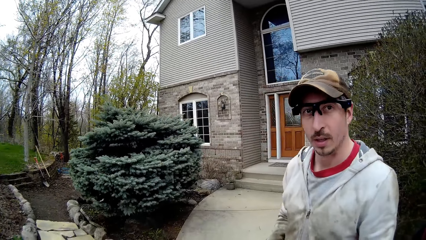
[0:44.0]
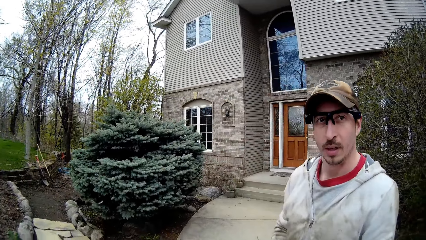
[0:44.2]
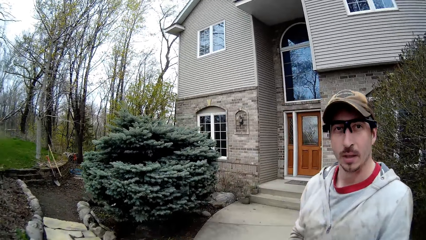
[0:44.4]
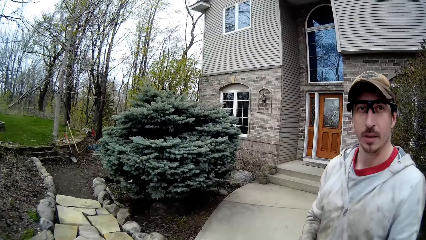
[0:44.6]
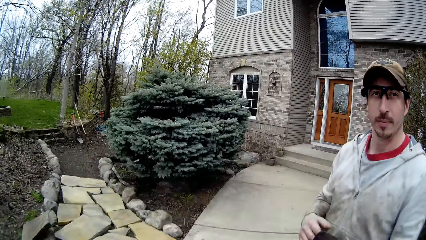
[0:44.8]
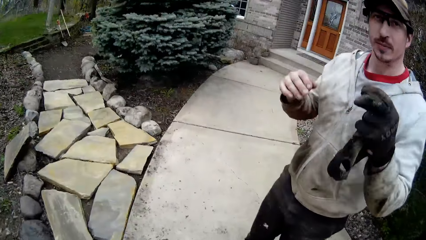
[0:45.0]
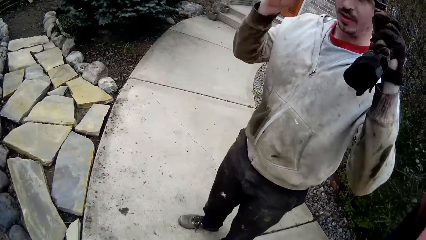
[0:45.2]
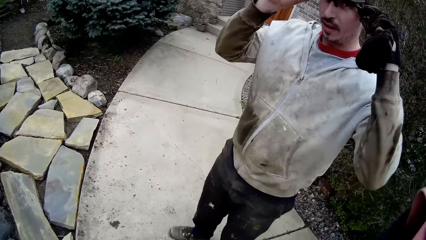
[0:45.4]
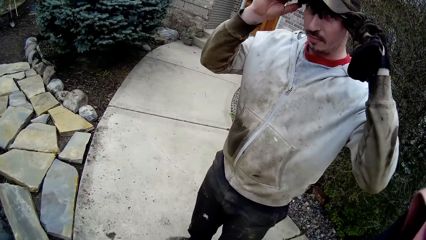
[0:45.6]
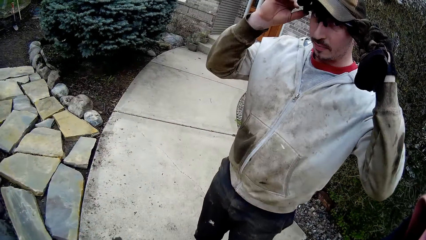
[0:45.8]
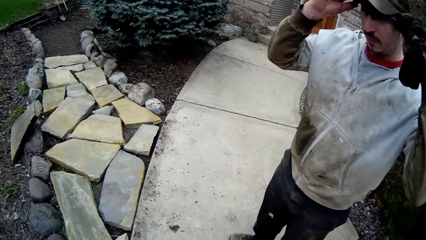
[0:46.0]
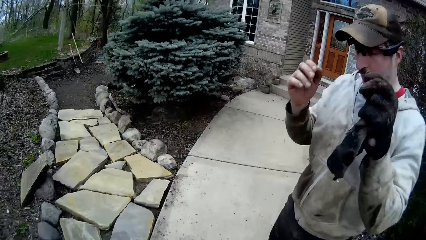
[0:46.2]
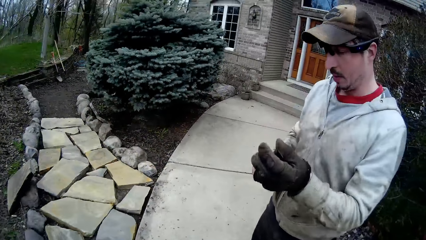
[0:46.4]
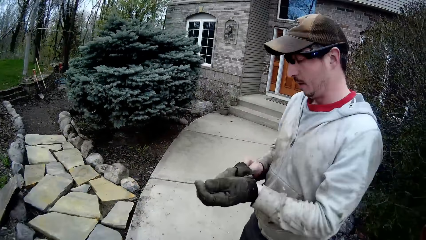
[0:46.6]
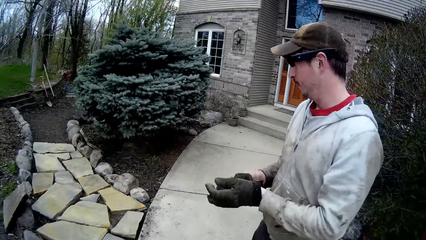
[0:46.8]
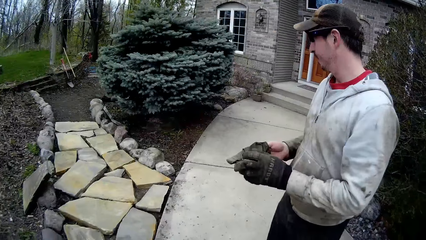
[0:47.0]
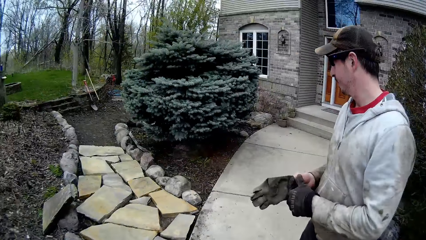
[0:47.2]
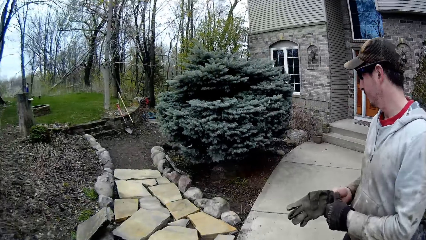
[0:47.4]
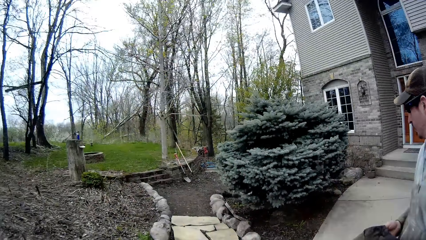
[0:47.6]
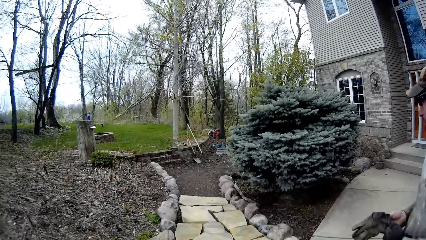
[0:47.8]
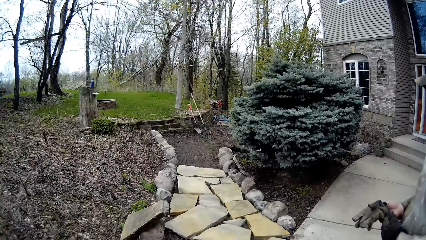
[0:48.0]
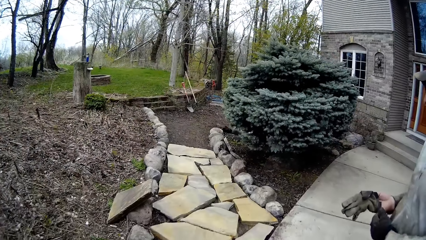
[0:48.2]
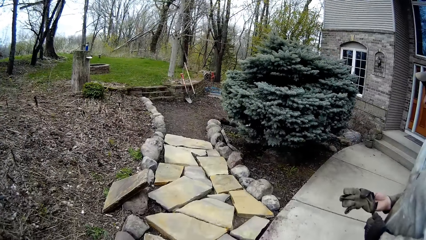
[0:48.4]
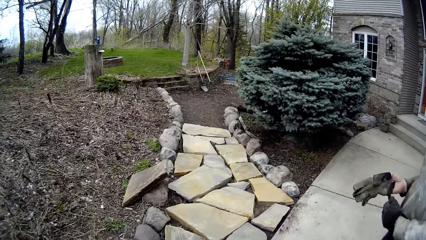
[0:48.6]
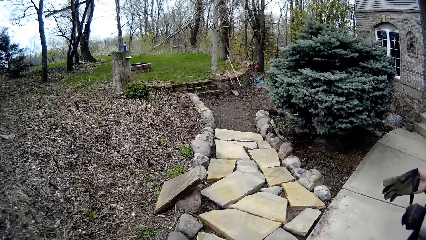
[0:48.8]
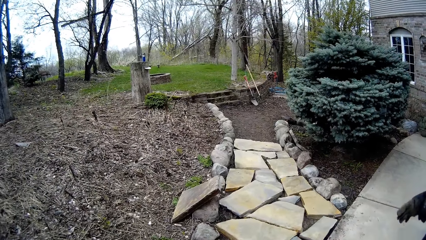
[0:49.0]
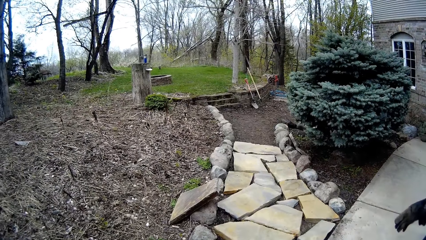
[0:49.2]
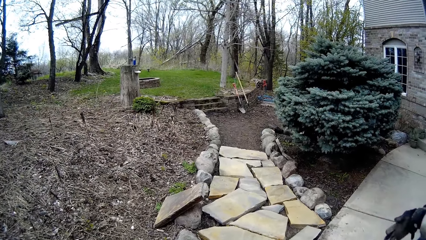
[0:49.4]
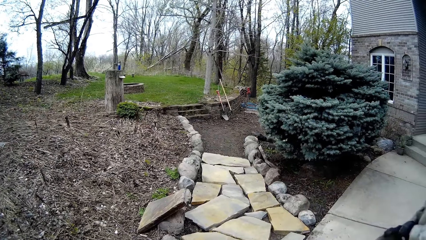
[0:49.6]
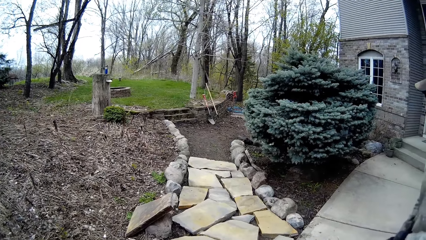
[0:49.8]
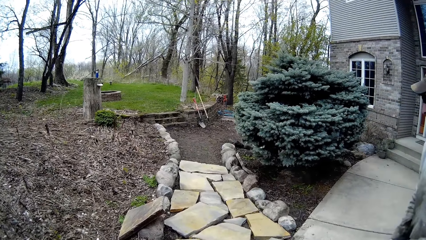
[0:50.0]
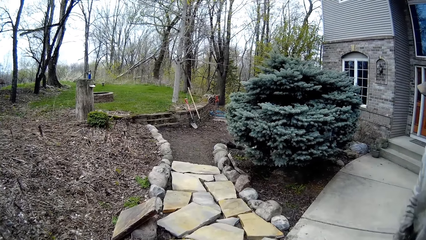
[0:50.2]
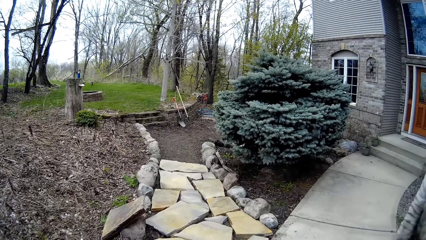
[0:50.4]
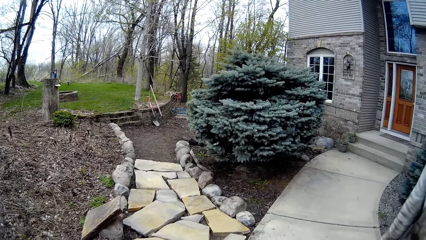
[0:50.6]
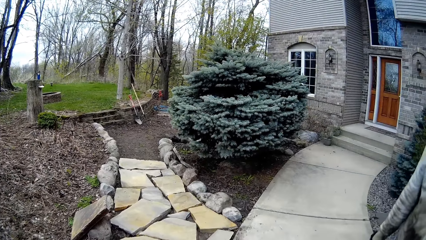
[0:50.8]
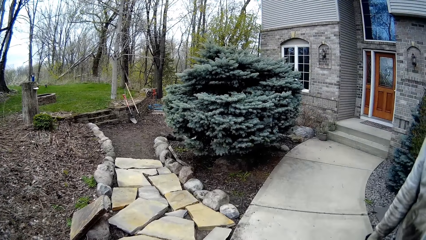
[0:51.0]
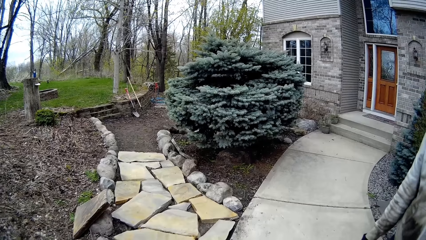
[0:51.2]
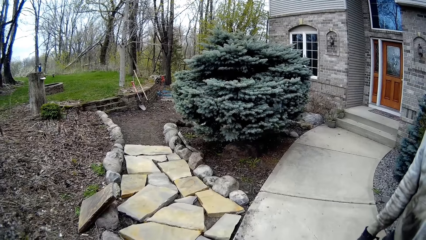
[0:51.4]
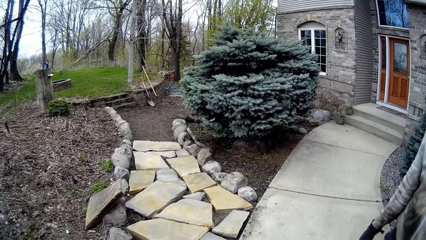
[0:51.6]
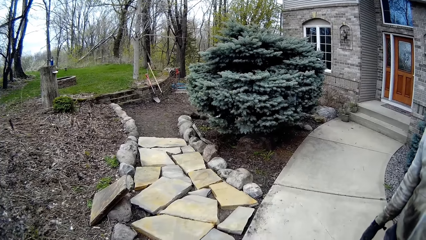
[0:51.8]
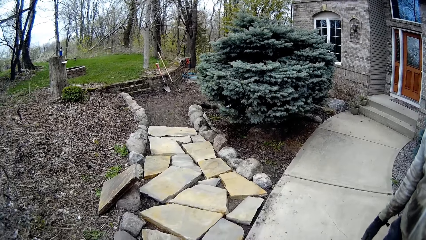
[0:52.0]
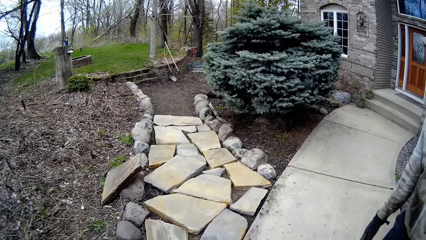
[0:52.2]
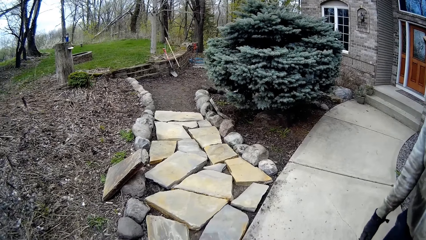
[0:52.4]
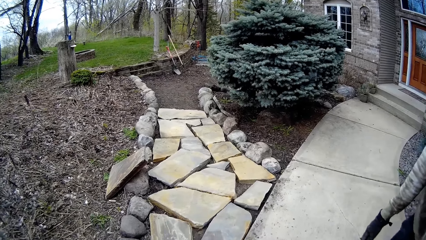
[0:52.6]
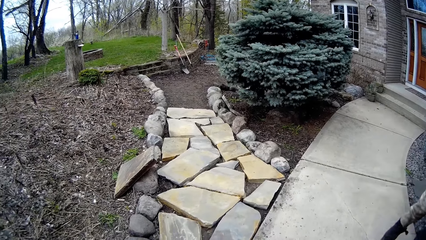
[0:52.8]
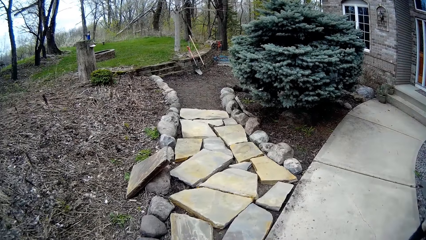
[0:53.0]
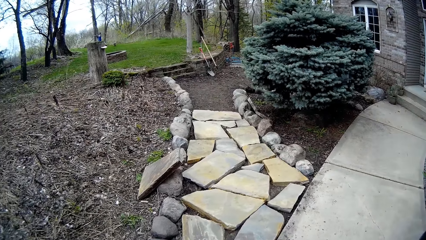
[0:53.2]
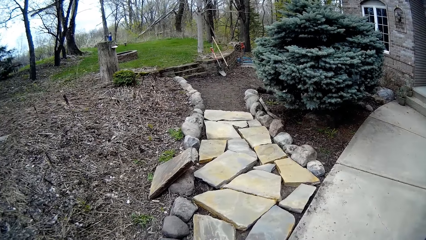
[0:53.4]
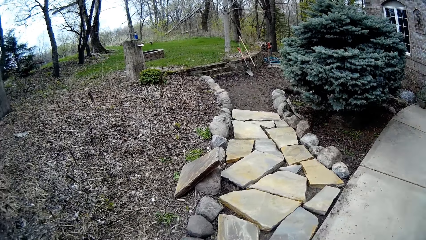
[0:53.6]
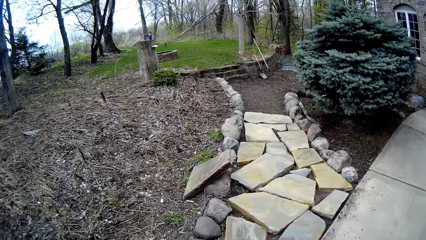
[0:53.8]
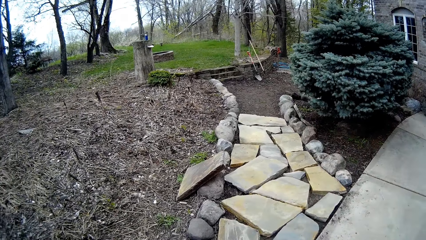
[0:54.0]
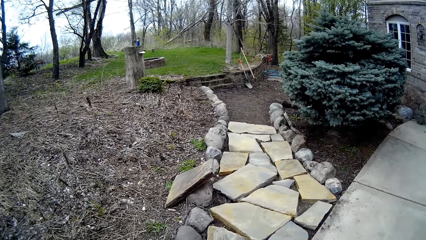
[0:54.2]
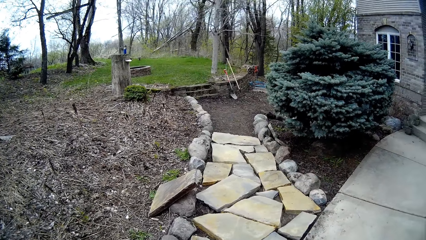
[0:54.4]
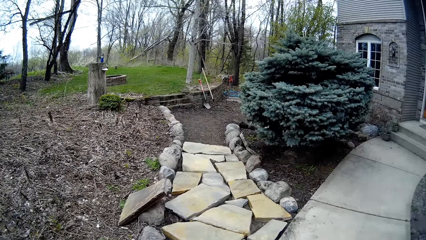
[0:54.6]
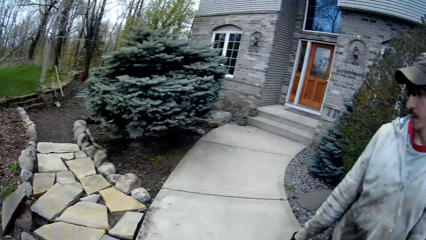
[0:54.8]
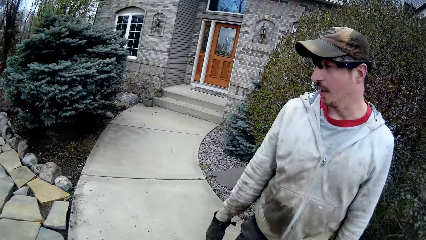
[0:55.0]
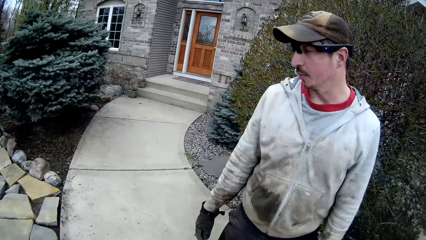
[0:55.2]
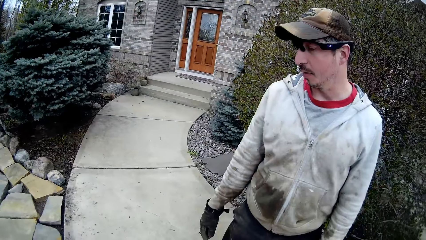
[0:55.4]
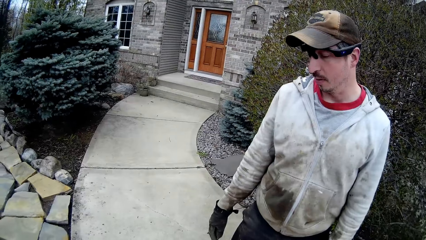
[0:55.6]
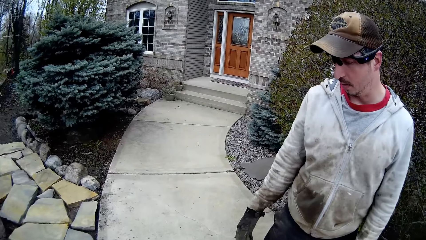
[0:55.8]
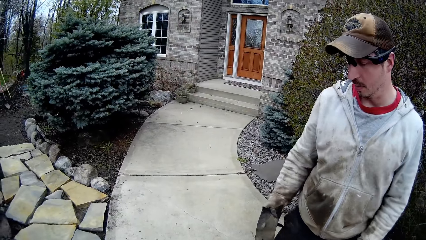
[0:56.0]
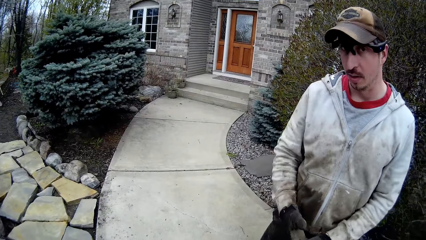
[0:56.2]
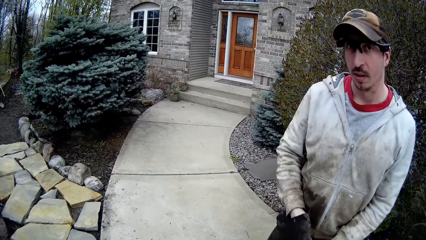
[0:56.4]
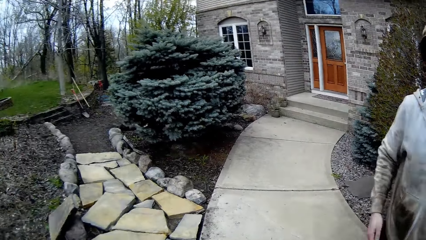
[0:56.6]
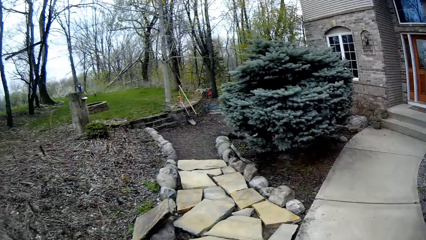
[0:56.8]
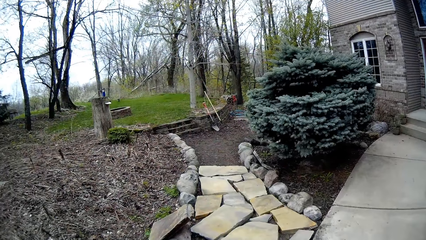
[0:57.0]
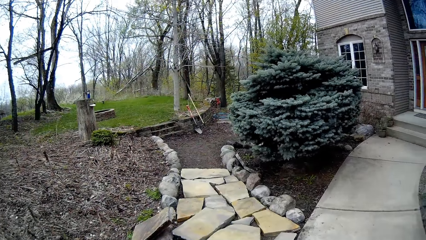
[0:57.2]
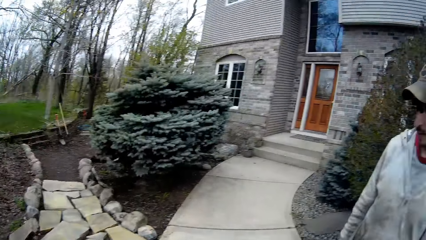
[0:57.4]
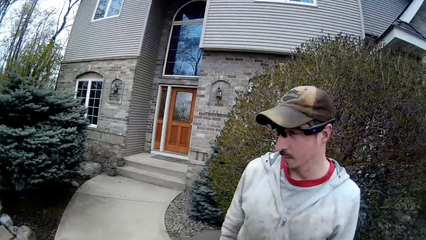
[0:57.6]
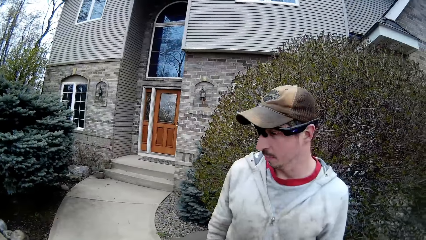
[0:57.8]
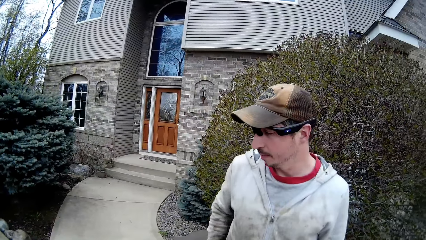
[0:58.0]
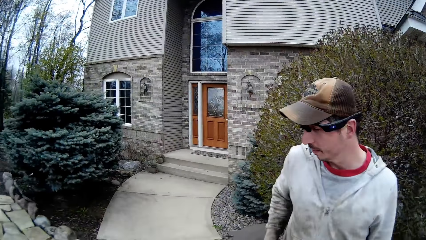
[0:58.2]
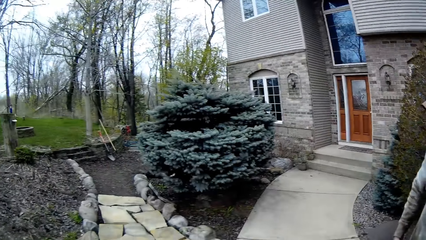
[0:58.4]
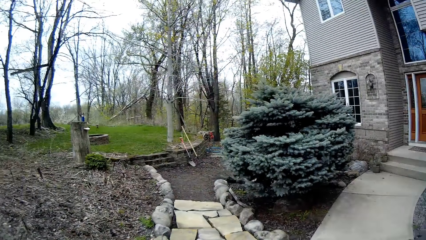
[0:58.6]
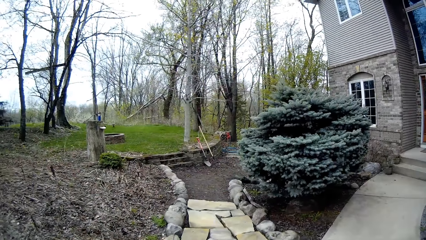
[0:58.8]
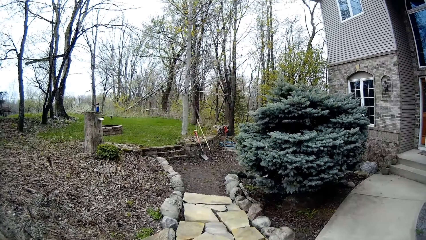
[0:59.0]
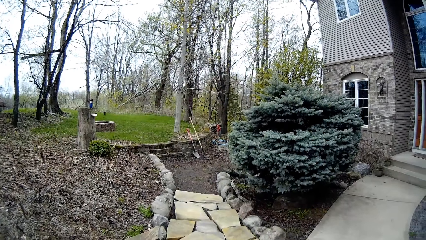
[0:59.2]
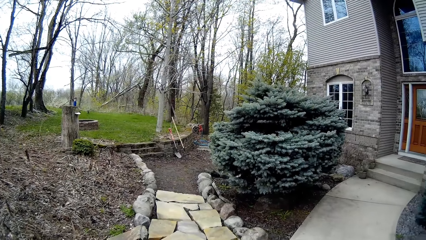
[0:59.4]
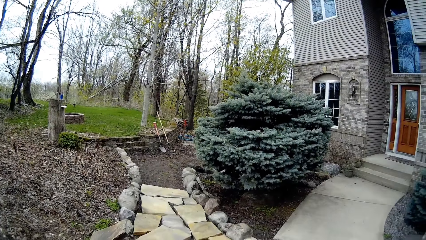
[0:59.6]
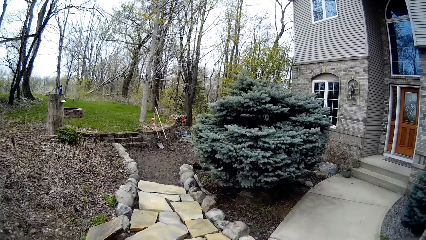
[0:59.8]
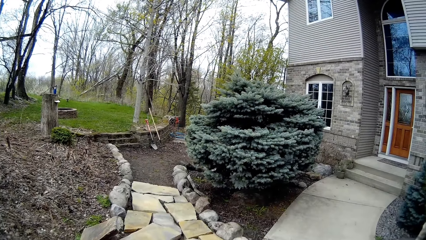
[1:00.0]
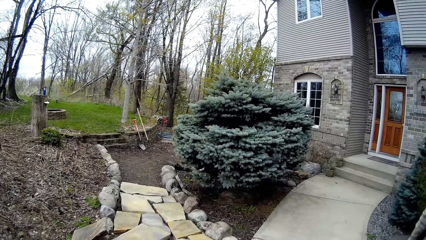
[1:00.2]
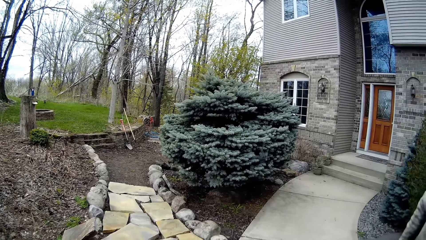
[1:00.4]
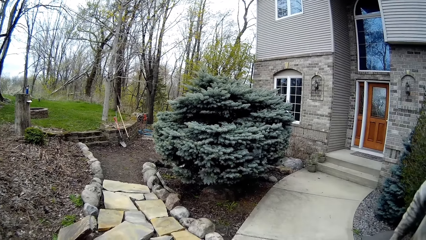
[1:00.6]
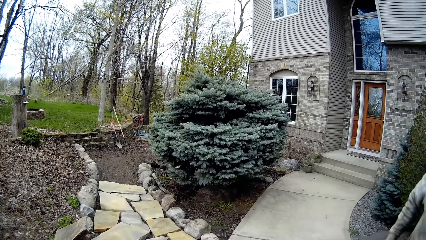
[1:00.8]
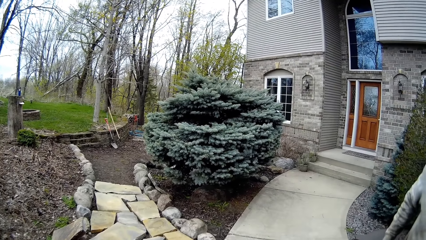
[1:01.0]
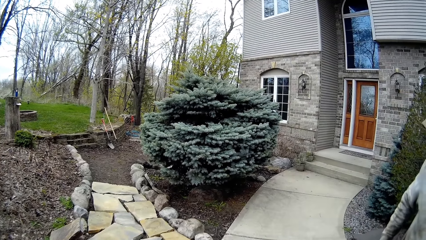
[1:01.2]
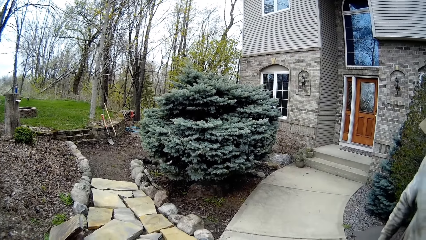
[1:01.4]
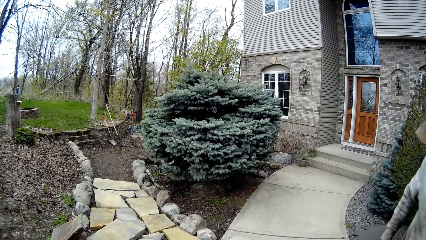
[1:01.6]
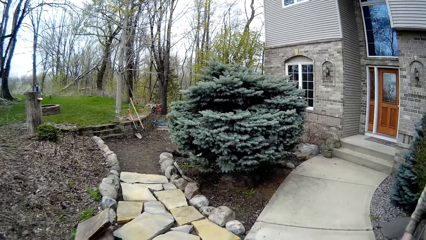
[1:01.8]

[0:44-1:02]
A man looks at the camera wearer. He adjusts his glasses with both hands. He holds the sunglasses on the face with both hands. The camera wearer talks to the man. The man wears a glove on the right hand. The camera wearer stares around. The man talks to the camera wearer. The camera wearer talks to the man. The man removes the glove in his hand with his left hand. The camera wearer stares around. They talk.
